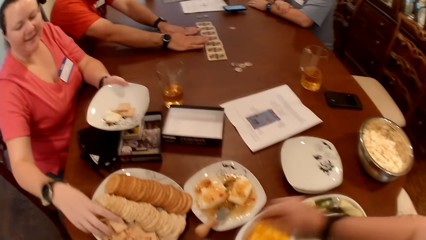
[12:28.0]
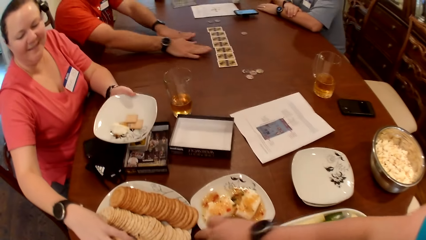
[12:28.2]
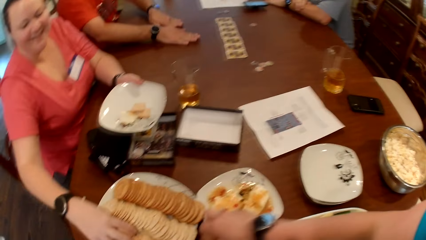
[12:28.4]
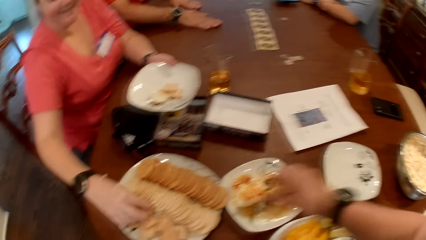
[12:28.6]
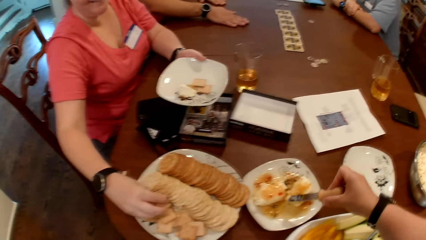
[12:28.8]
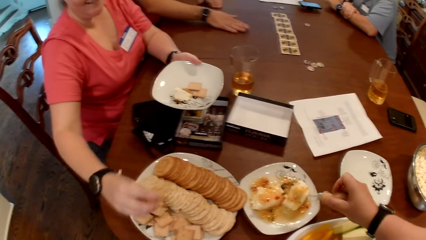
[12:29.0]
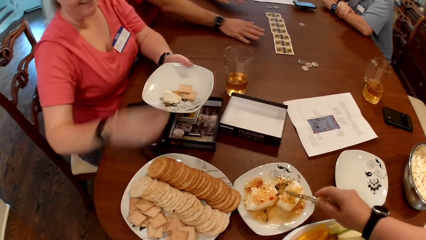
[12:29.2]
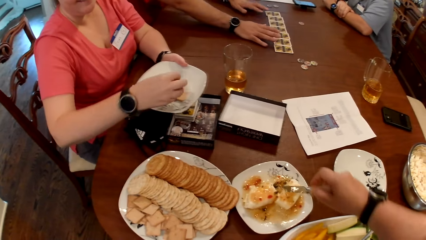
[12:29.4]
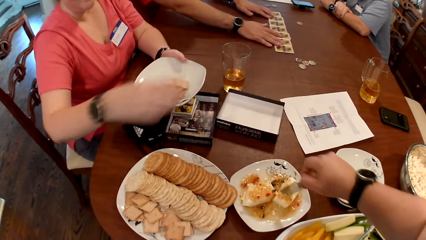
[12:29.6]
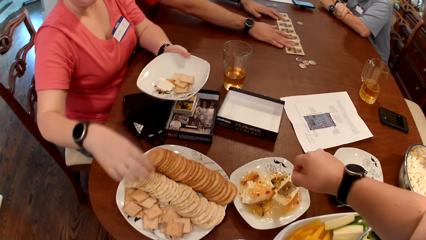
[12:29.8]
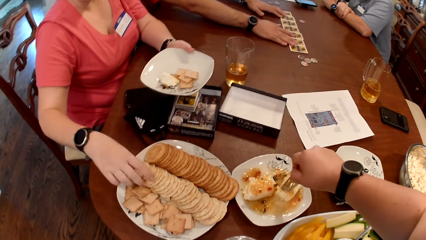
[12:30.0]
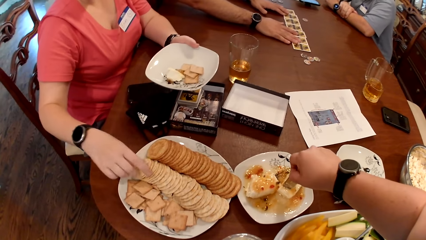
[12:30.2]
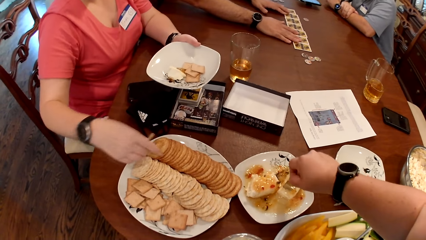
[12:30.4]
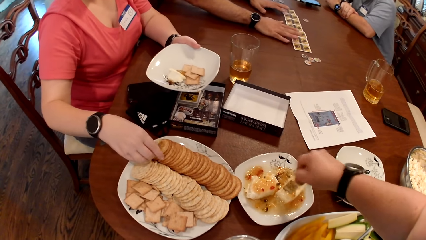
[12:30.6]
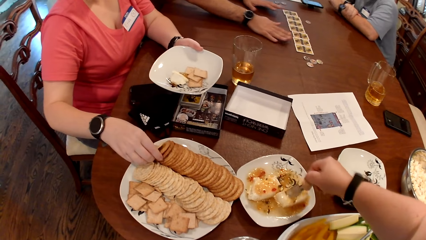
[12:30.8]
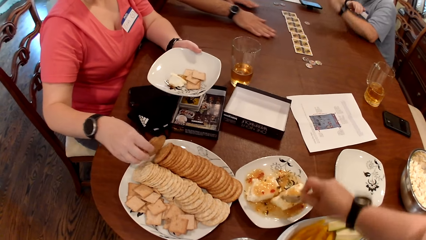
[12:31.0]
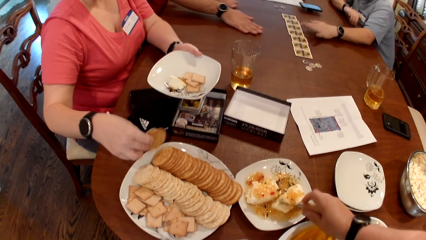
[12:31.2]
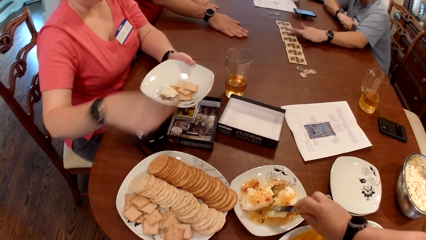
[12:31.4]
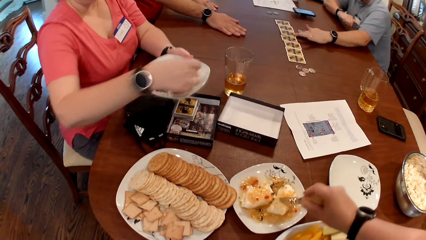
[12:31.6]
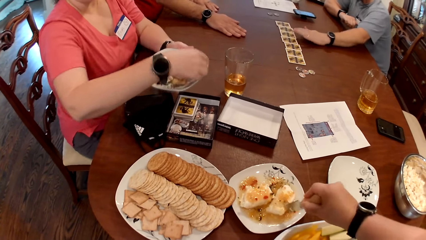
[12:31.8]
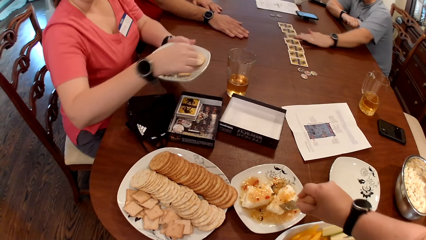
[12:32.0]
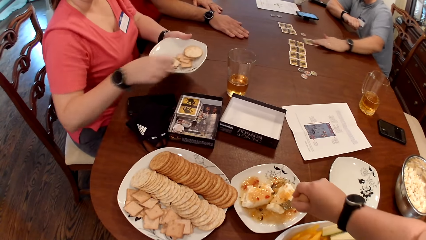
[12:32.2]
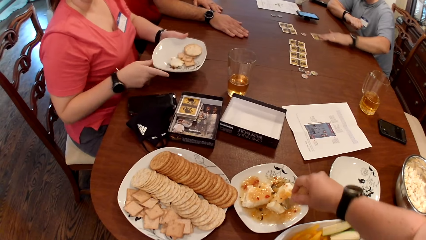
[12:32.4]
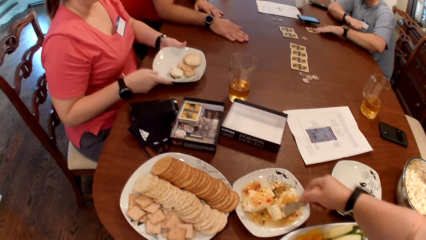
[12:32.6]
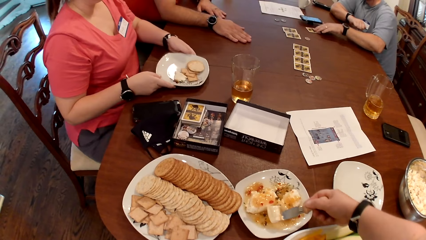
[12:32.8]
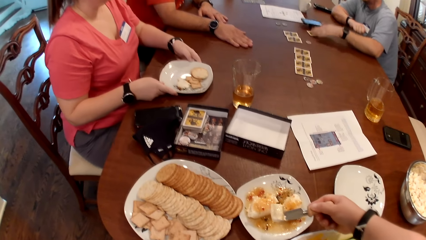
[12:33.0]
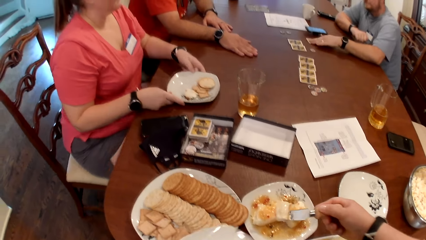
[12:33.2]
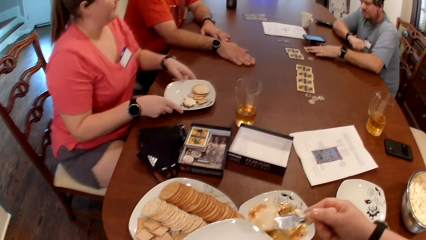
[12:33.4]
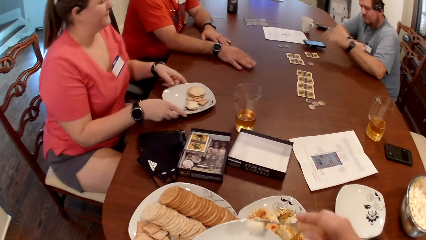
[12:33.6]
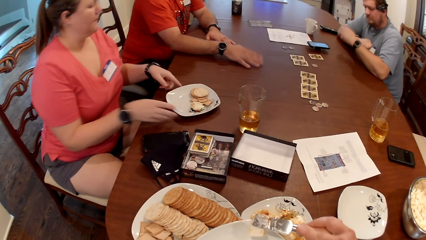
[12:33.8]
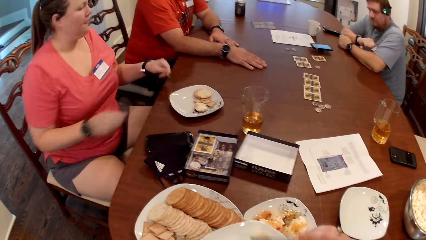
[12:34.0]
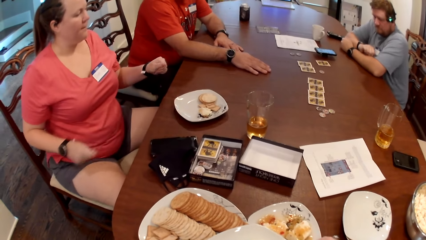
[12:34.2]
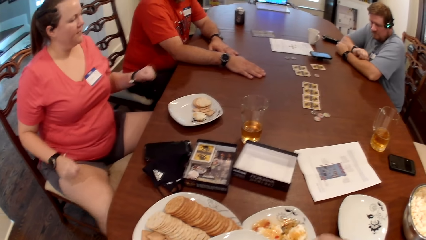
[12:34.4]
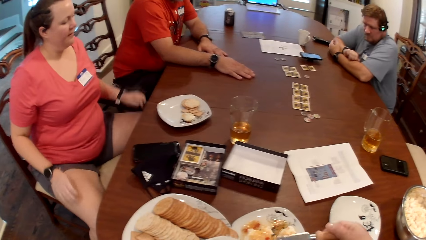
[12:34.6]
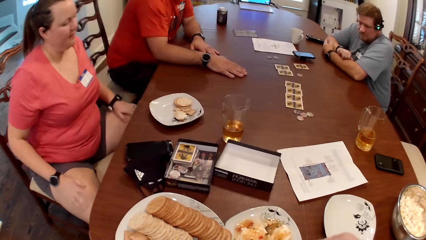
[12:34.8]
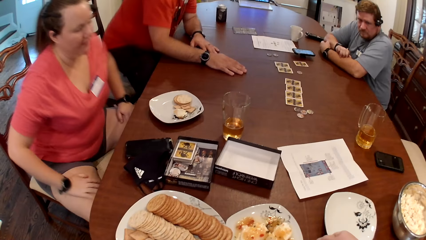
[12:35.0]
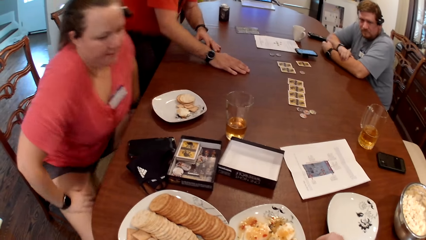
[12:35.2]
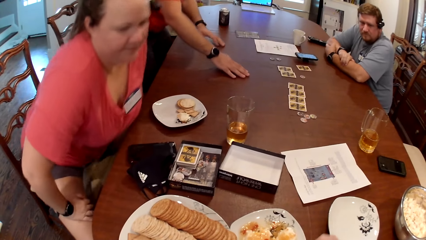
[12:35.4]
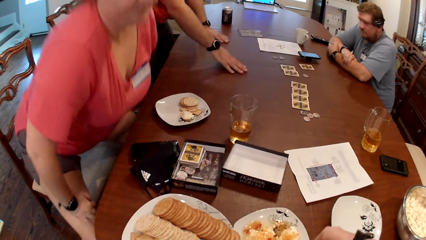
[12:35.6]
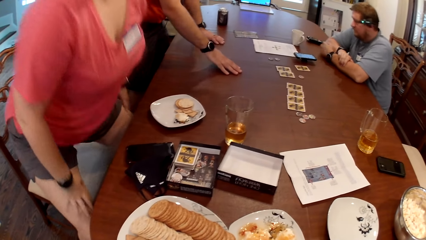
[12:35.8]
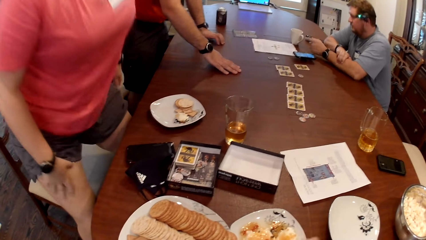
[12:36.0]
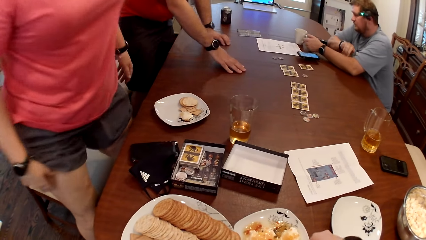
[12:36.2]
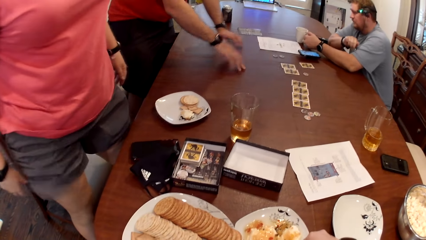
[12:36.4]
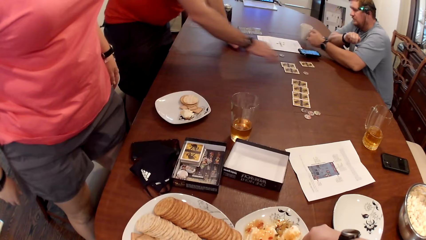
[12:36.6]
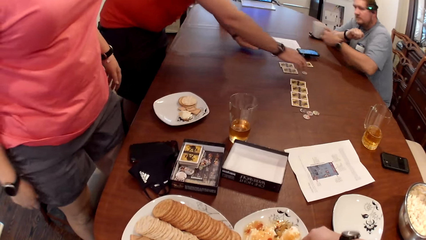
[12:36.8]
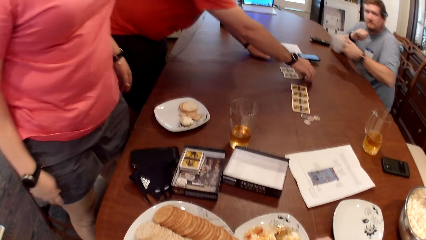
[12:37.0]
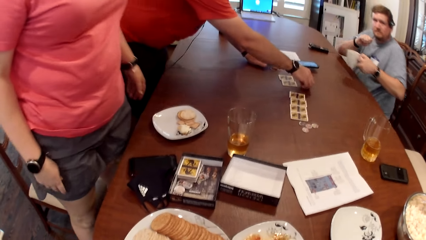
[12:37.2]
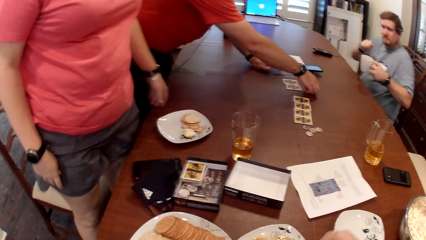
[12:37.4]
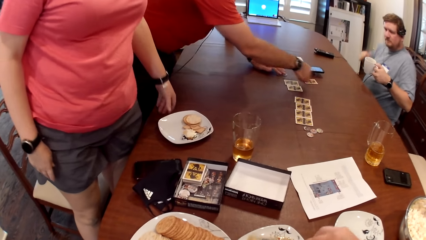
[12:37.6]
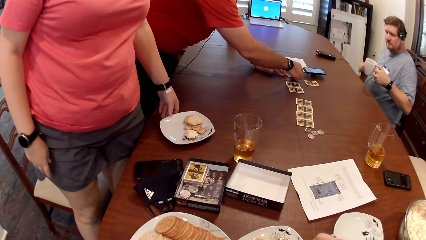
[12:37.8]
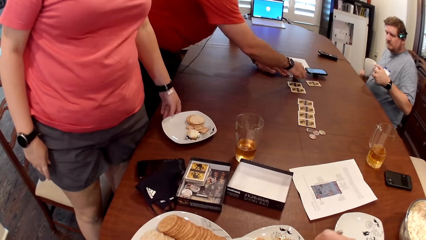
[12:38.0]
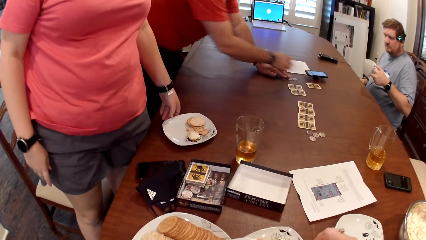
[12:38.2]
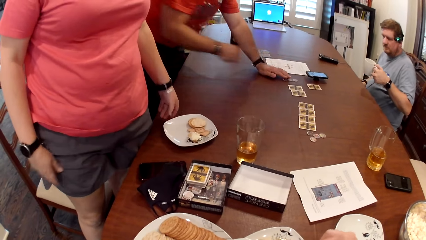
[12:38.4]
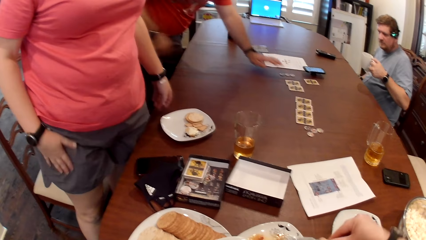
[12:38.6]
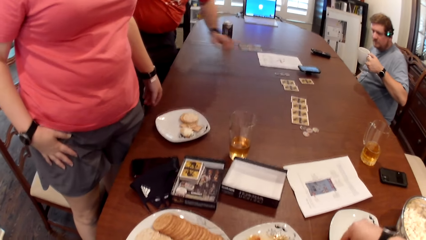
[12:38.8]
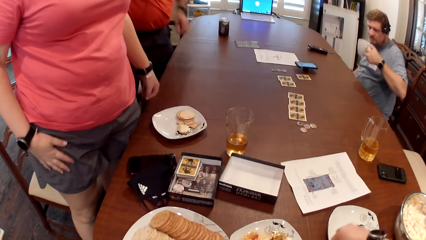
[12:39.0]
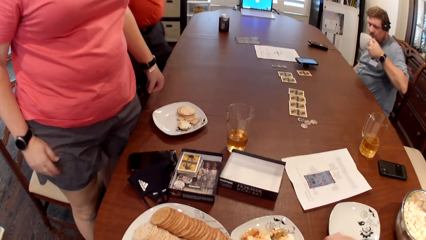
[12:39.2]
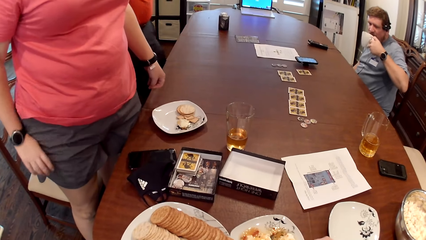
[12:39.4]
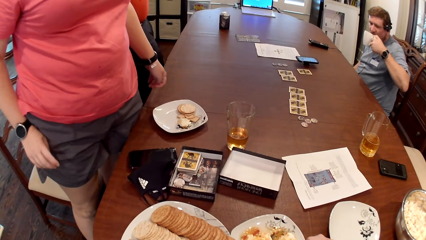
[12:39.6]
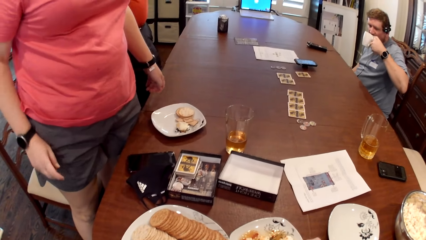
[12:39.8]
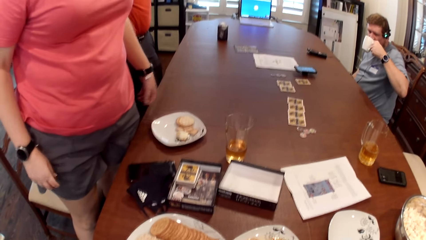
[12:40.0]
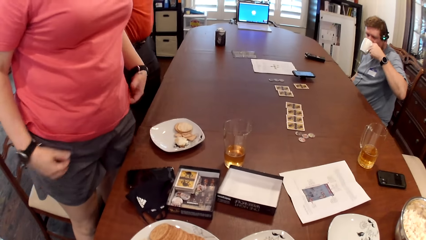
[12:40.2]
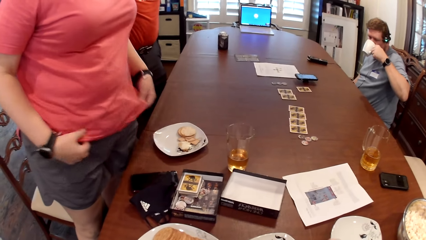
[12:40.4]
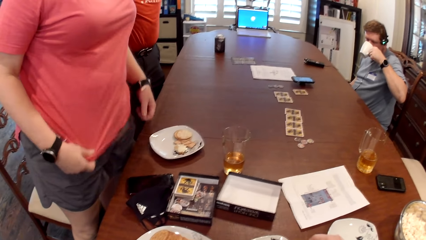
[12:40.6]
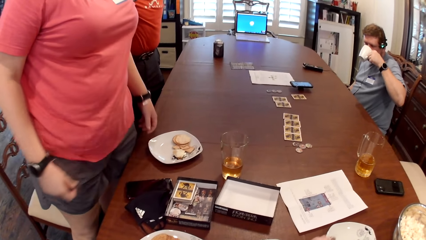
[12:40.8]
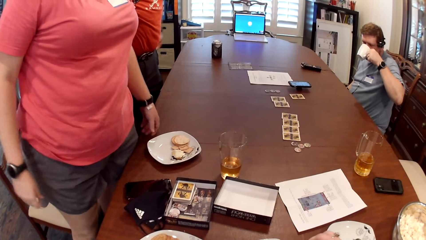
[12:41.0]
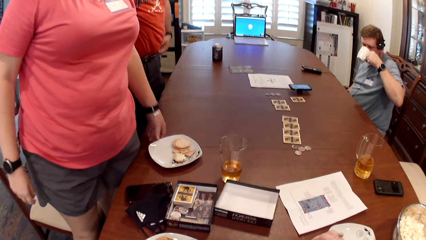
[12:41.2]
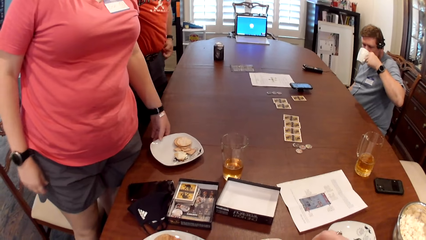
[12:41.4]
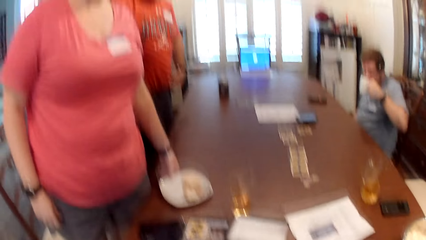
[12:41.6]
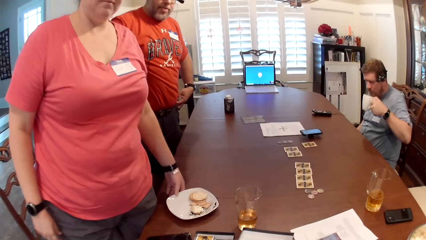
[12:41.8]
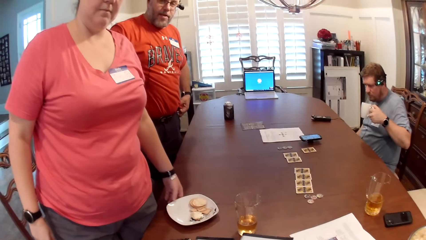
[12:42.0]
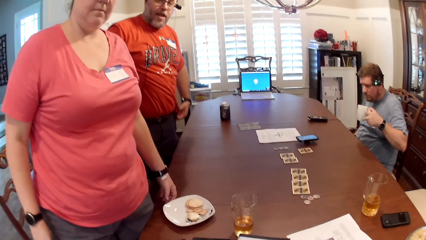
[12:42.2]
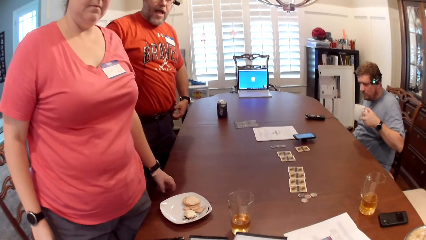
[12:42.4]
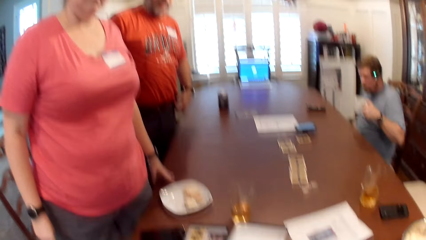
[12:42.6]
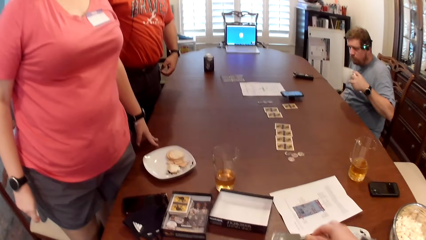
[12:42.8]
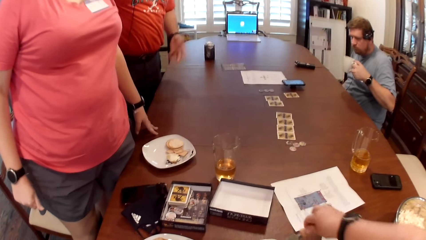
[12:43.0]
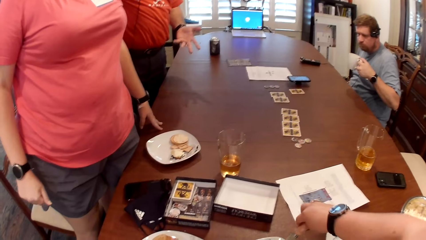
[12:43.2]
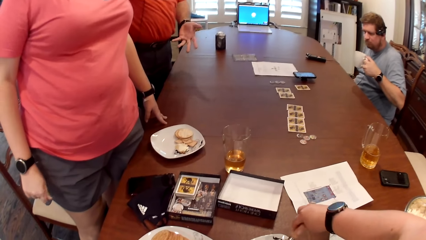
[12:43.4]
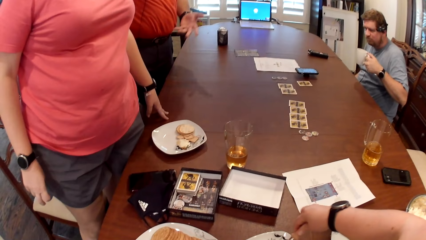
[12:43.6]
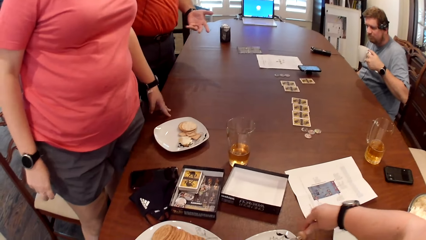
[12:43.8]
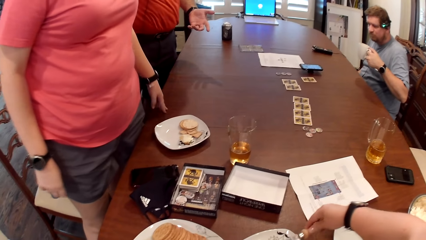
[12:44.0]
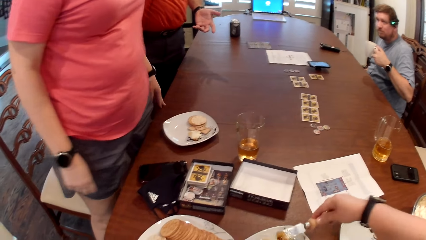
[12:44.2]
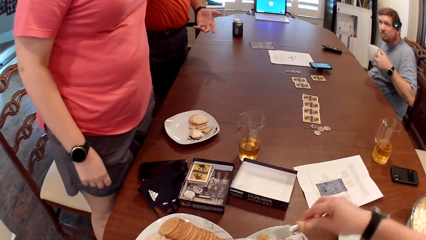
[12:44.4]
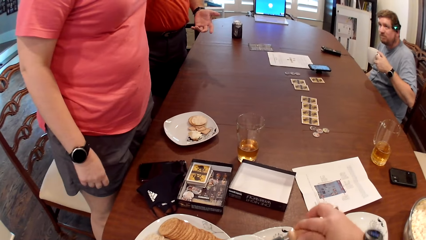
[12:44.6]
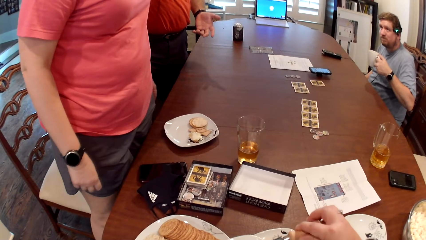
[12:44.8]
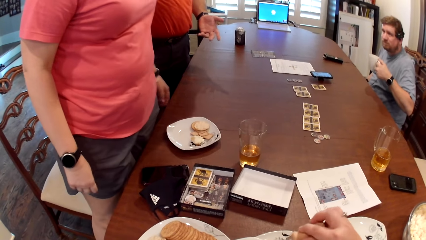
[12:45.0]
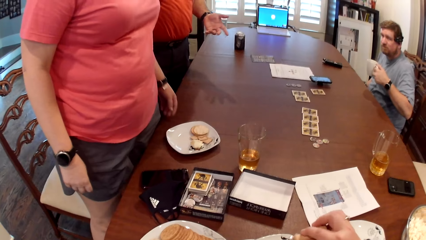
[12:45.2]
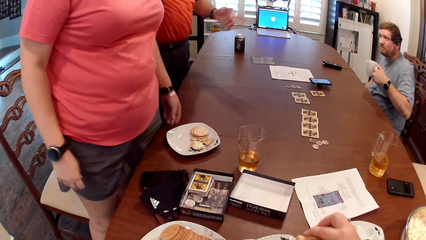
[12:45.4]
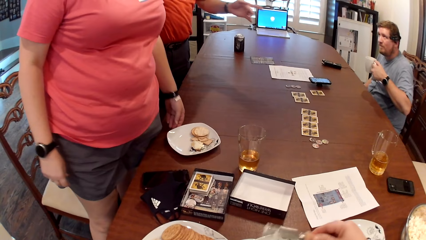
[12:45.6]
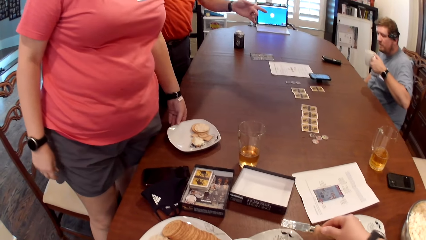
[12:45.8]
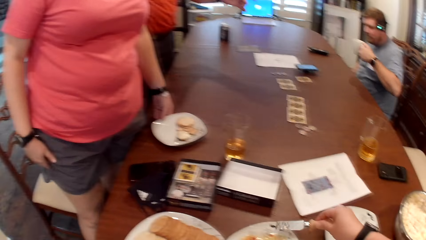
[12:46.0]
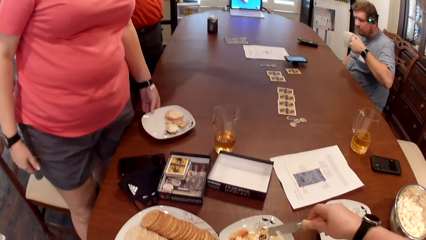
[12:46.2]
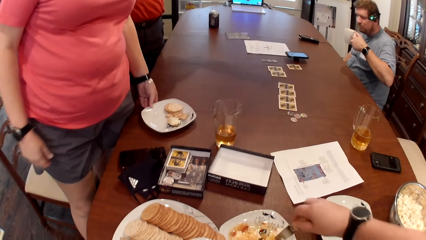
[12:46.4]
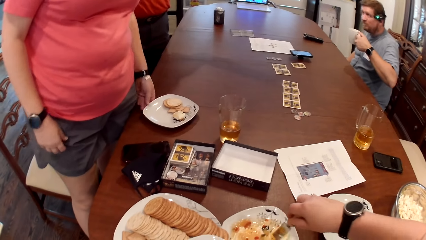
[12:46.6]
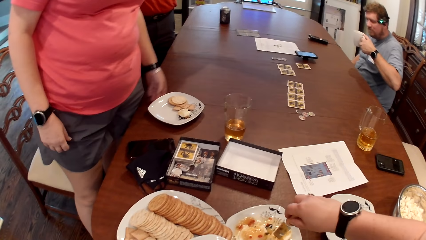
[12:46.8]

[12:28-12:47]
A woman picks some biscuits from a plate on the table with her right hand. The camera wearer picks the knife from the food bowl on the table with her right hand. She serves food. The woman drops the biscuits into the plate in her left hand. The camera wearer picks some food from the food bowl with the knife in her right hand. The woman picks a biscuit from the plate on the table with her right hand. A man moves a card from the table with his left hand. The woman drops the biscuit into the plate in her left hand. She drops the plate on the table with both hands. The camera wearer dishes the food onto the plate in her left hand with the knife in her right hand. The man picks a mug from the table with his left hand. He drinks from the mug in his left hand. The camera wearer picks some food from the food bowl with the knife in her right hand. She dishes the food onto the plate in her left hand with the knife in her right hand.
